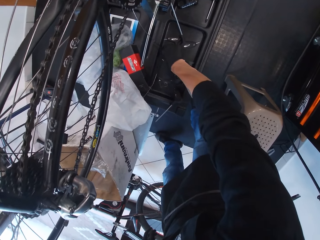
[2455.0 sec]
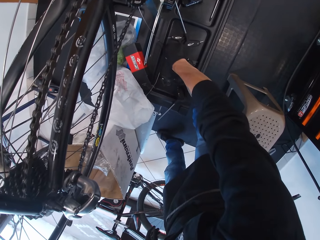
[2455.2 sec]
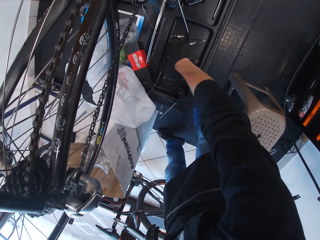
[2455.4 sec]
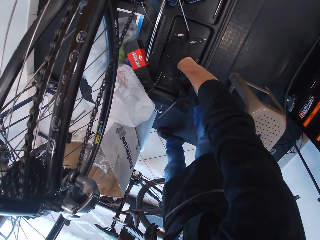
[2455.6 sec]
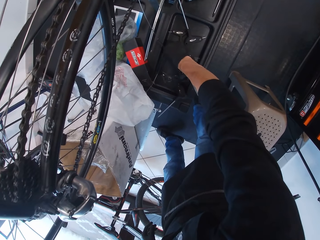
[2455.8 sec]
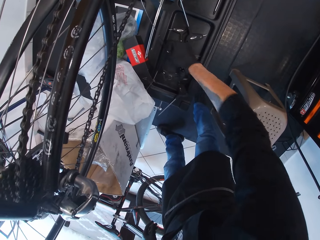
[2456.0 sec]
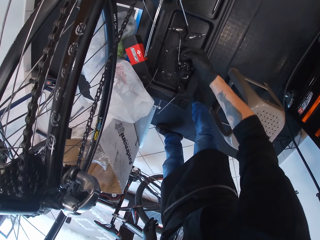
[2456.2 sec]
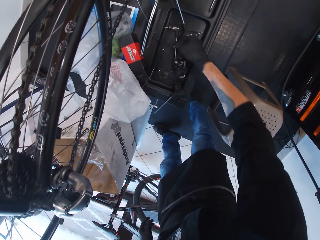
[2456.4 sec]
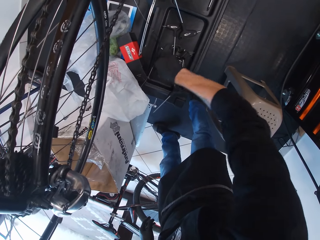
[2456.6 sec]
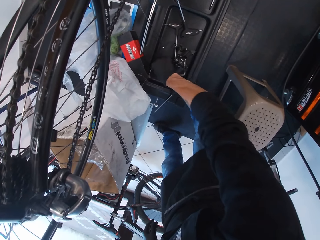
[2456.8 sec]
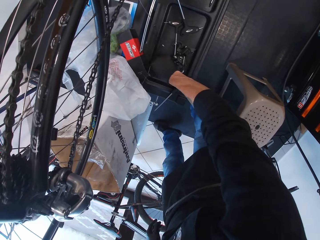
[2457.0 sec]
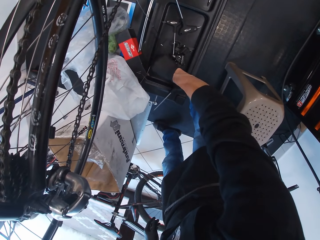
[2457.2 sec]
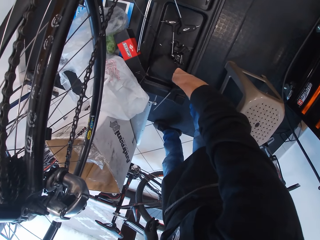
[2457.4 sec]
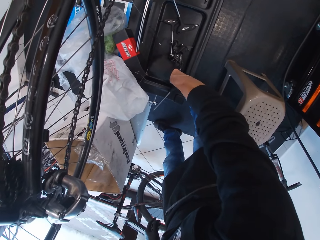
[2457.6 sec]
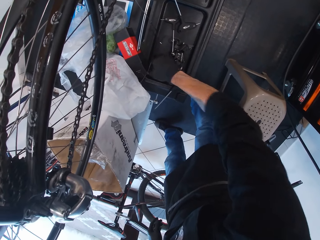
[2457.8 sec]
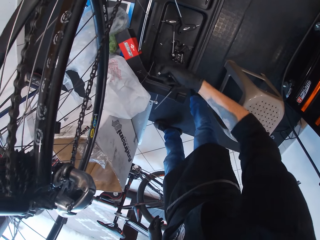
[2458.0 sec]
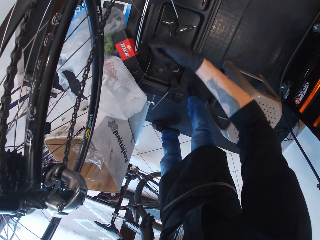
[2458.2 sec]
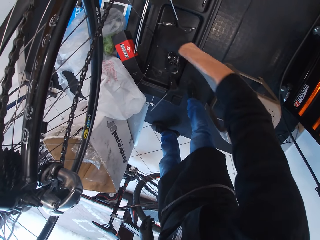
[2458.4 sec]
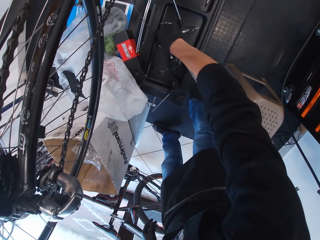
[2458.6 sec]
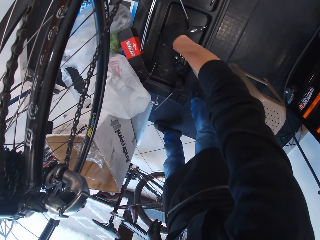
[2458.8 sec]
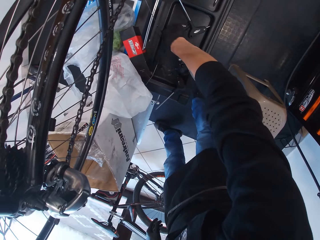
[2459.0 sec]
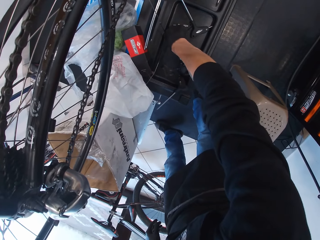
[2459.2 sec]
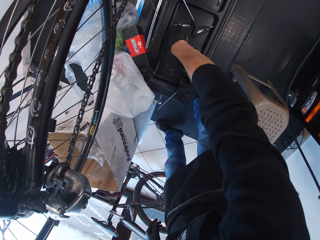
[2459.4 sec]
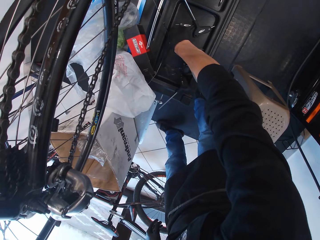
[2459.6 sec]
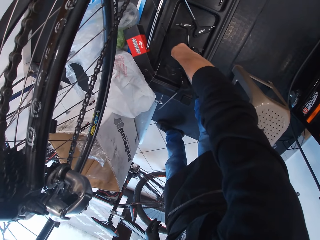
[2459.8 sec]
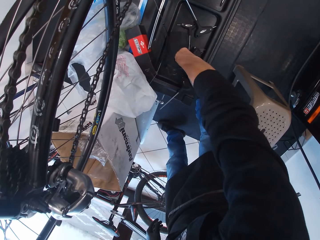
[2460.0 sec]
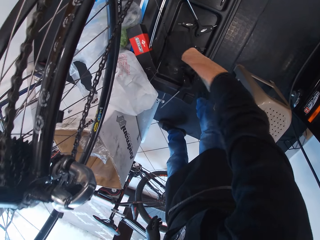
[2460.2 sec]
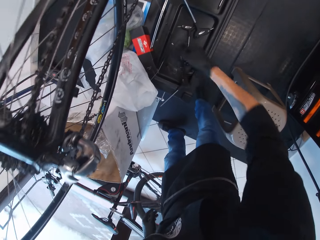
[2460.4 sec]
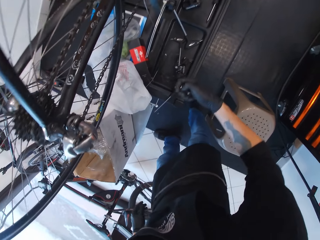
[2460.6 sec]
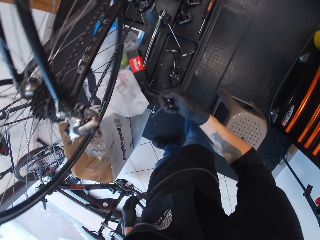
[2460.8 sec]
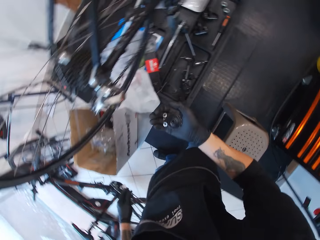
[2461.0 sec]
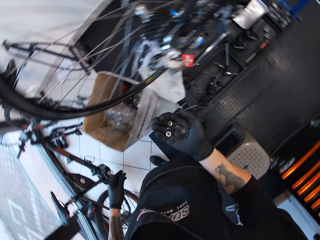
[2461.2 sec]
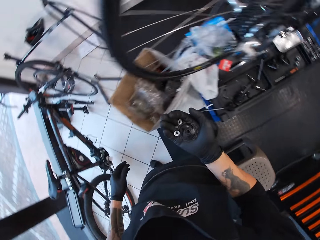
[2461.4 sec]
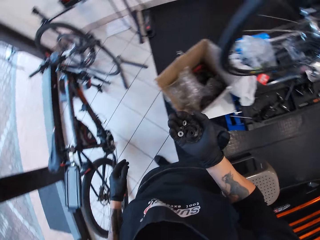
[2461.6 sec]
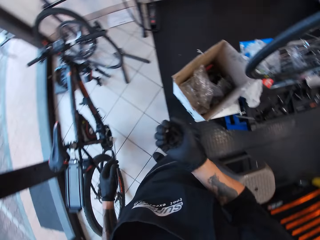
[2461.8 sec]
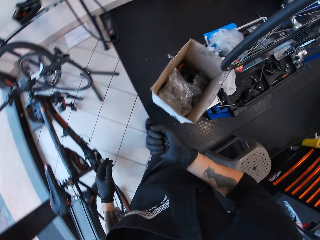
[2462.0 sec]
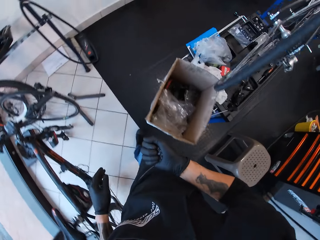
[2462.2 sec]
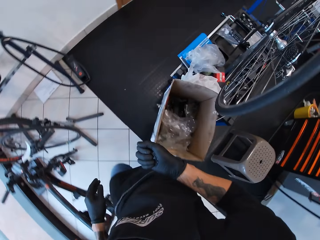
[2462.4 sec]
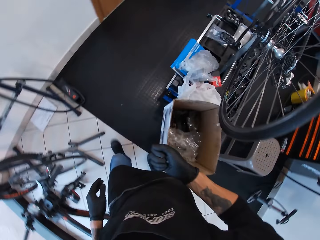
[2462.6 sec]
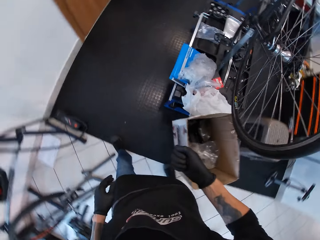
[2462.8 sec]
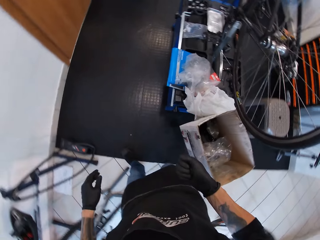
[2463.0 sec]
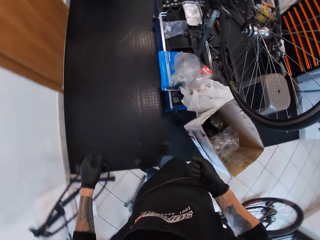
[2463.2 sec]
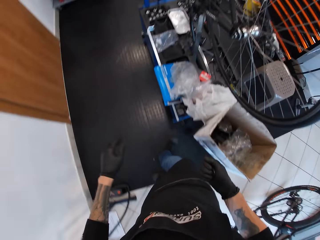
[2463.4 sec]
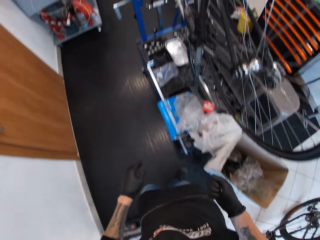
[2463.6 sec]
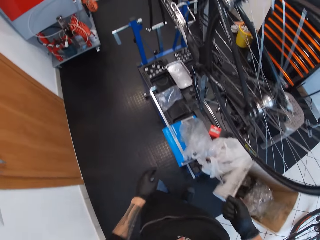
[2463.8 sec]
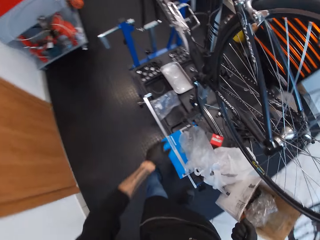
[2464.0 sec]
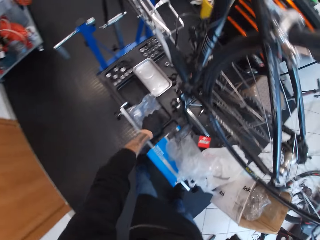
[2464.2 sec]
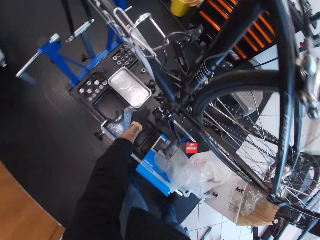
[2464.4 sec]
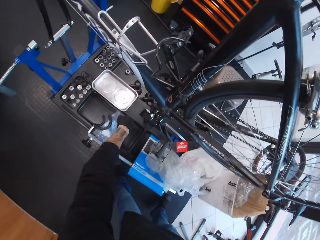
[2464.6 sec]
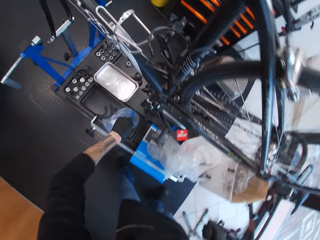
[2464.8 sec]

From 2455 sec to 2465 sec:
The camera wearer picks up the nuts. They pick up screws. They pick up the nuts repeatedly.

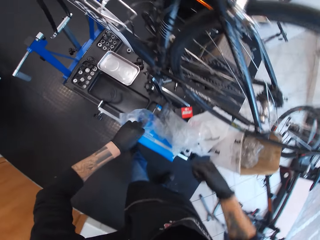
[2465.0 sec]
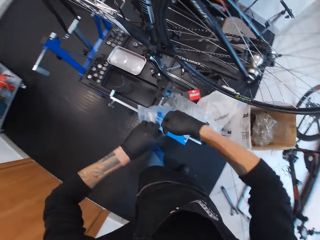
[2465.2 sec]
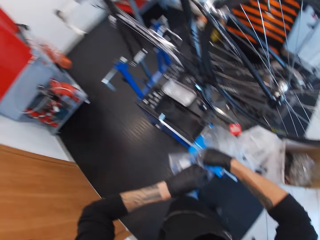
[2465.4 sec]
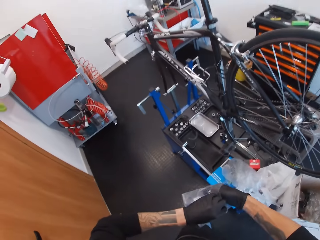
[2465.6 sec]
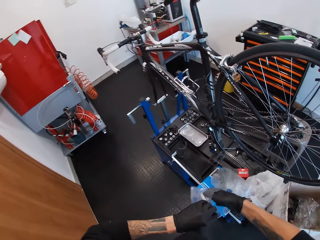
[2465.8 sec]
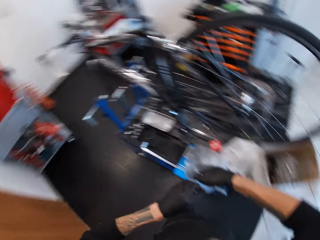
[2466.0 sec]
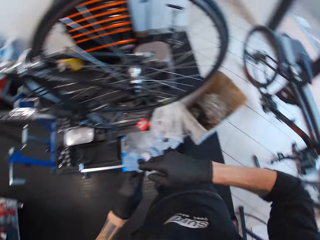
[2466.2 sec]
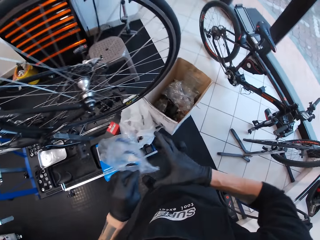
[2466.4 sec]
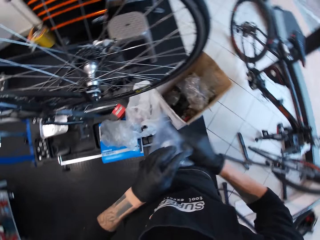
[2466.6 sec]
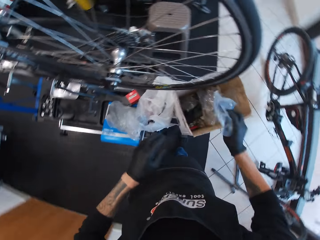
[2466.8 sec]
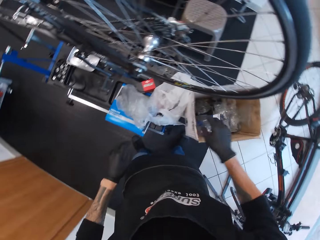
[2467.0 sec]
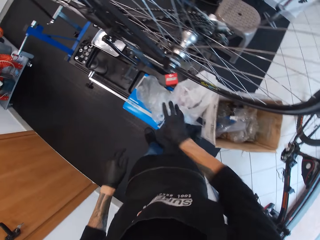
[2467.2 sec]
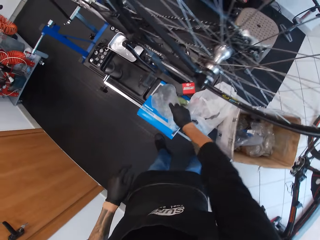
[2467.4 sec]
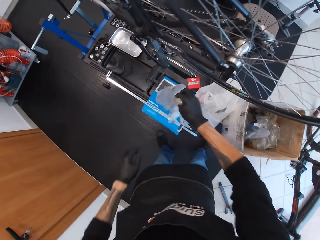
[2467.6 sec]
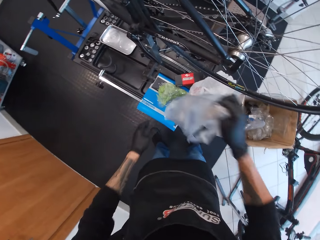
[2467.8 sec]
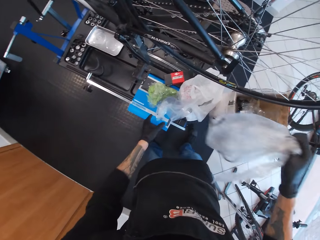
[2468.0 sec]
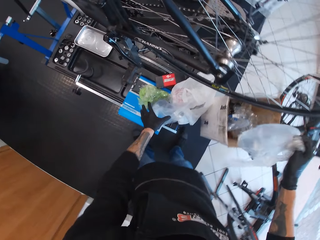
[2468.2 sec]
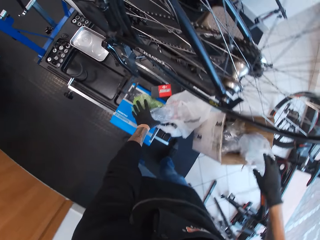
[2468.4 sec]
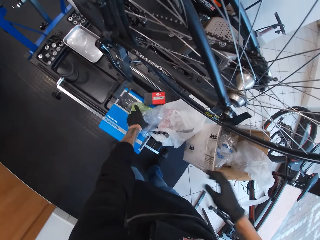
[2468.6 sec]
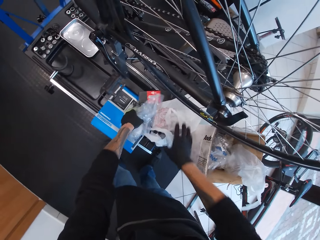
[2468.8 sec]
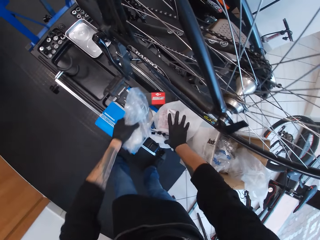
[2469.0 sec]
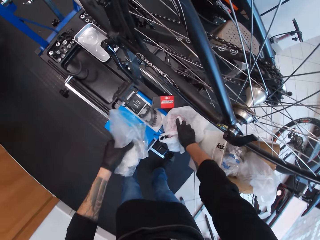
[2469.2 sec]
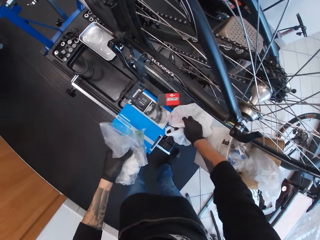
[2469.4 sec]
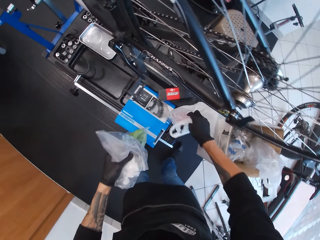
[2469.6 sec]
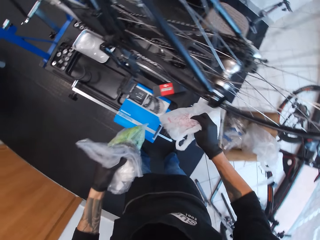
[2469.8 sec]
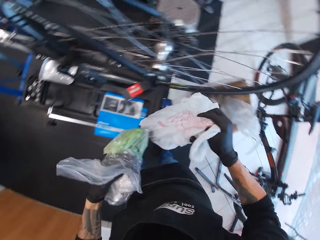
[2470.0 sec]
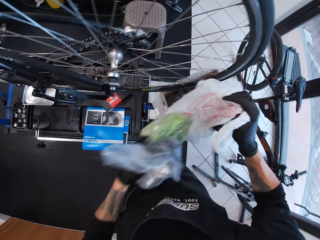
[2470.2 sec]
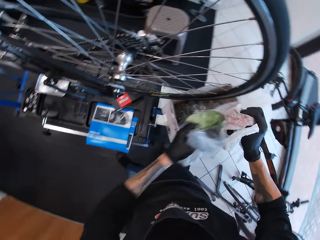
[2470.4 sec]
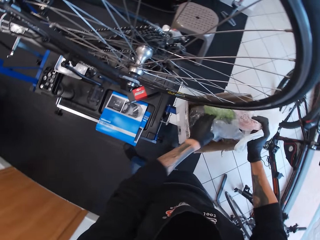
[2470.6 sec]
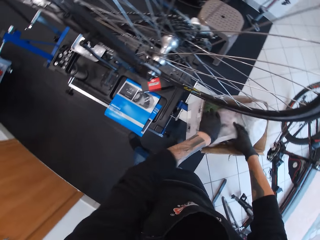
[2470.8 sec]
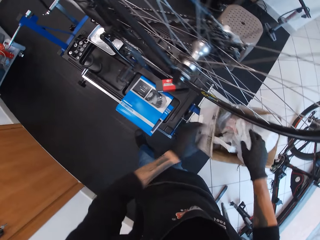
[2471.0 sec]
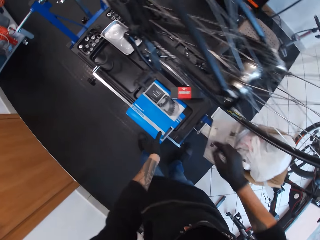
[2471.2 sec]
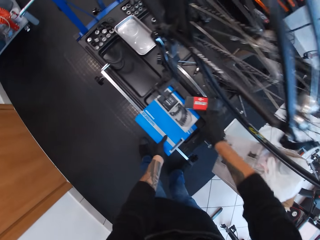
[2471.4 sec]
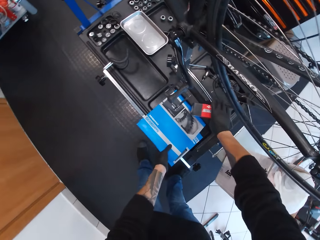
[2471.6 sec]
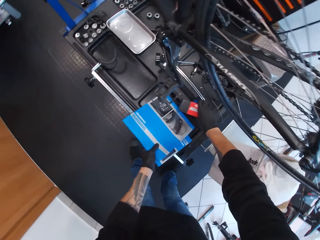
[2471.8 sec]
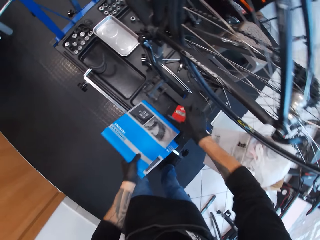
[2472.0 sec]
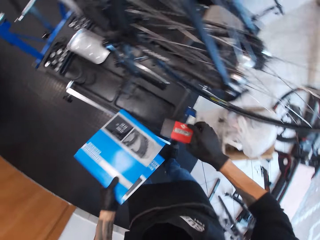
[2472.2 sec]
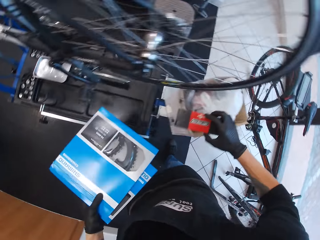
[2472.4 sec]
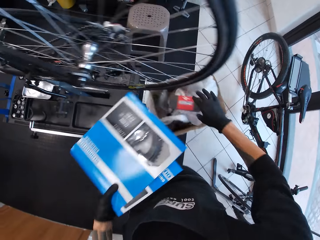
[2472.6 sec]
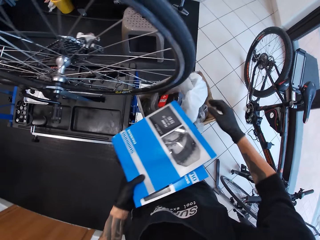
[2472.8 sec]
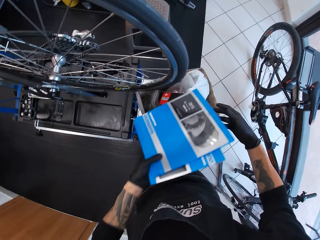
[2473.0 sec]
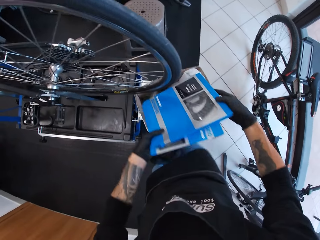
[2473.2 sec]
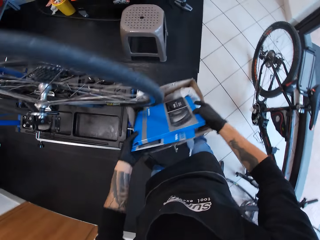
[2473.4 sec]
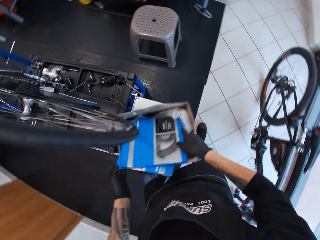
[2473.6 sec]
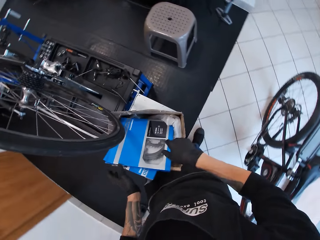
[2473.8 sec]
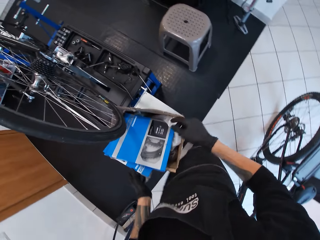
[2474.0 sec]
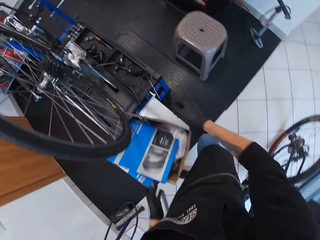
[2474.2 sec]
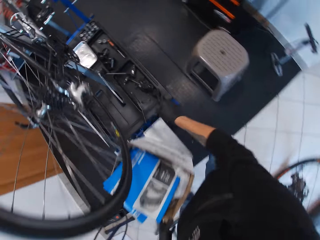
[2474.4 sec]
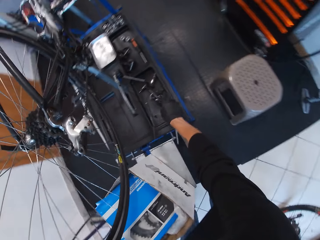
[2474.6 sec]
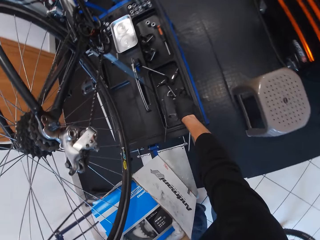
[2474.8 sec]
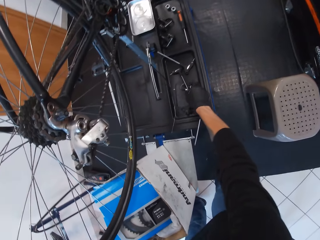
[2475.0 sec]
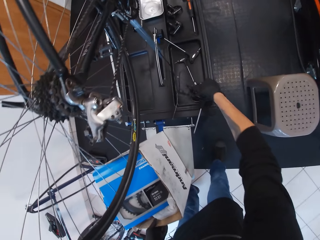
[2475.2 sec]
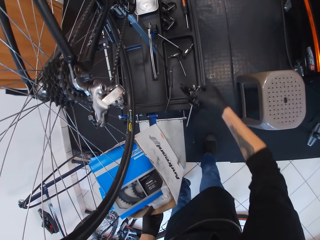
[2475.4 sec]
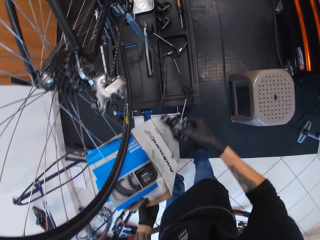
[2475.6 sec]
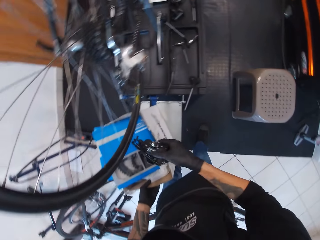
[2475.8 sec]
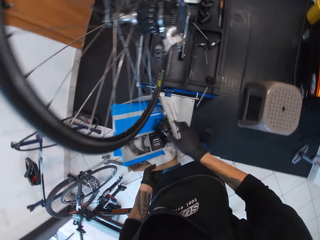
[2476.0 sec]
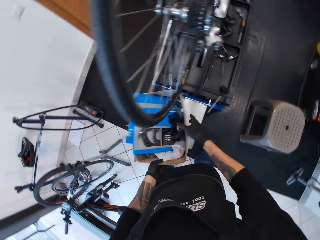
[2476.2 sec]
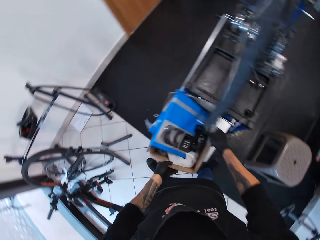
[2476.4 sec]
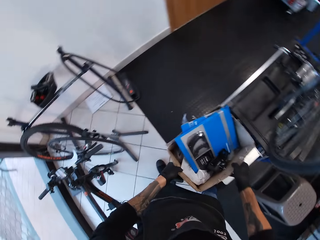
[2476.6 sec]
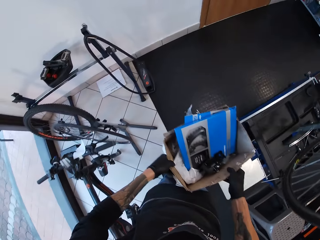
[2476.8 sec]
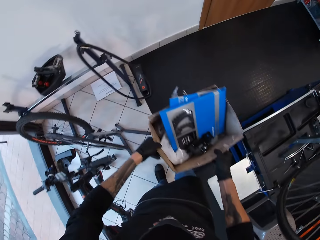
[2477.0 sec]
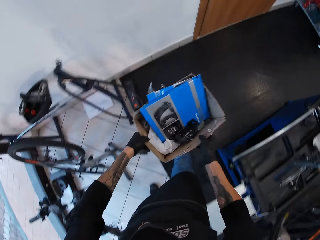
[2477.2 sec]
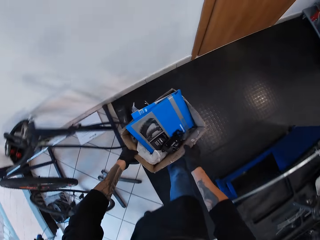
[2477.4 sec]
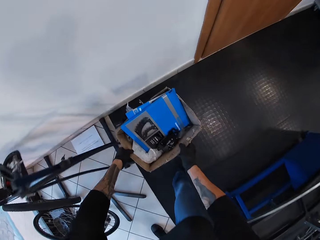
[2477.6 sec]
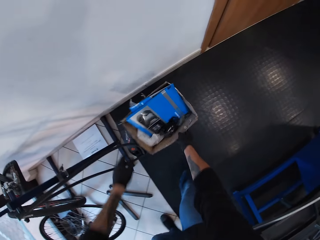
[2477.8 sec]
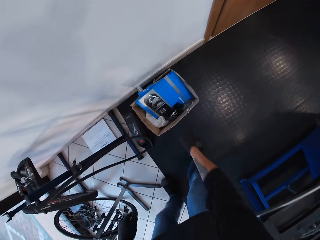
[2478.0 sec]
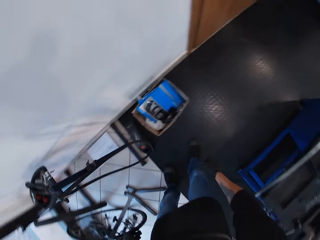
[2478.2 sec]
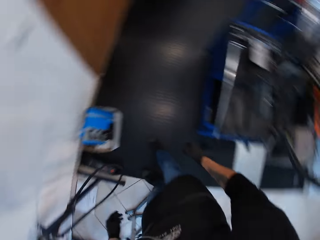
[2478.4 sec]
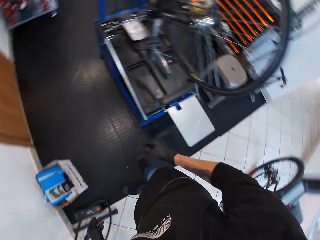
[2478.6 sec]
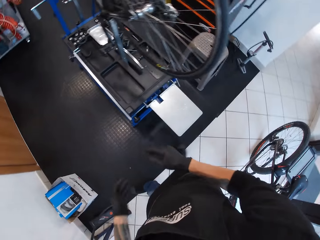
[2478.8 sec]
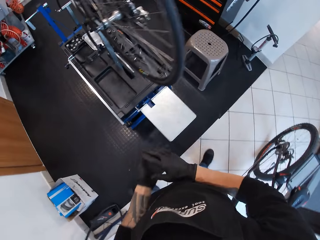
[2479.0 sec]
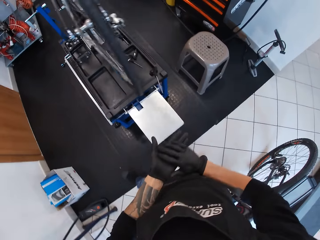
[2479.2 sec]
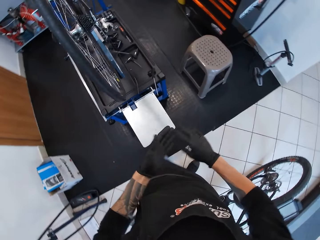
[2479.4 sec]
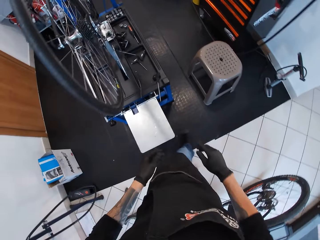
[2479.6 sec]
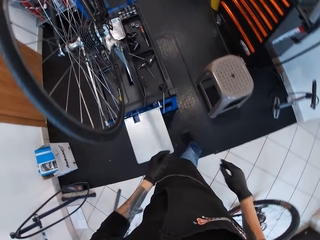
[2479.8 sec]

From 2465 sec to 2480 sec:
The camera wearer picks a nylon paper. They put the nuts in the nylon. They put the nylon in the box. They pick the nylon paper repeatedly. They put the nylon in the box. They pick the boxes. They put the small box in the big box. They put the small box in the big box again. They pick up a screwdriver. They put the screwdriver on the box. They pick up the box and put the box on the floor.
